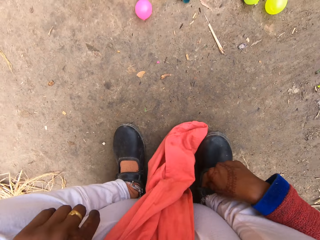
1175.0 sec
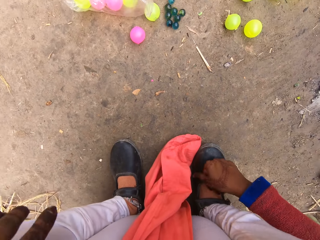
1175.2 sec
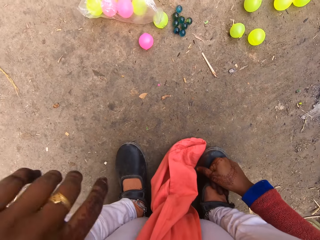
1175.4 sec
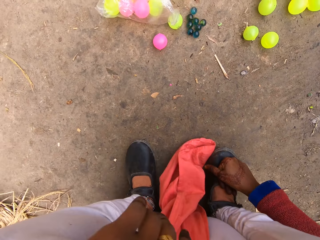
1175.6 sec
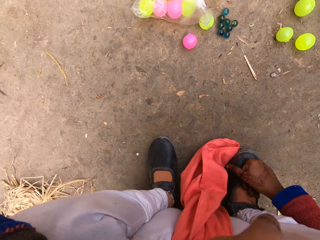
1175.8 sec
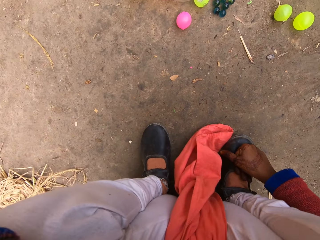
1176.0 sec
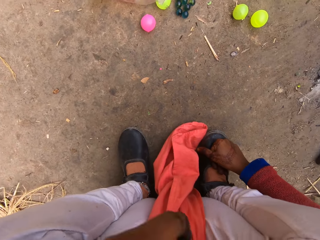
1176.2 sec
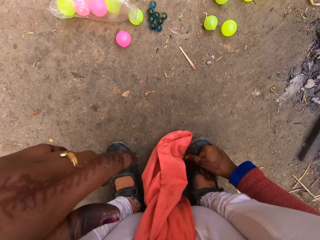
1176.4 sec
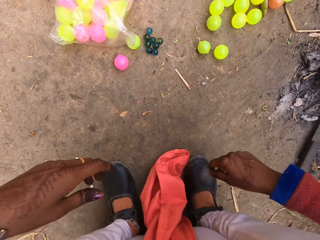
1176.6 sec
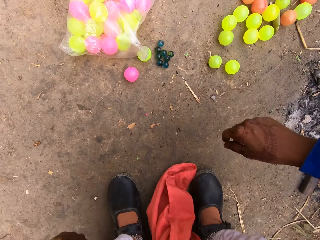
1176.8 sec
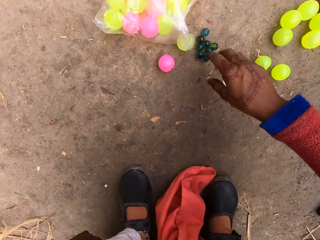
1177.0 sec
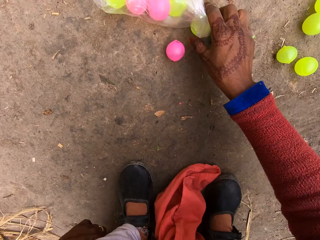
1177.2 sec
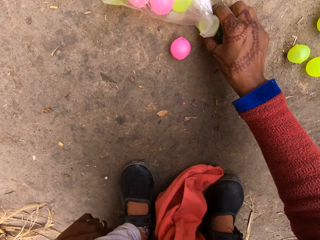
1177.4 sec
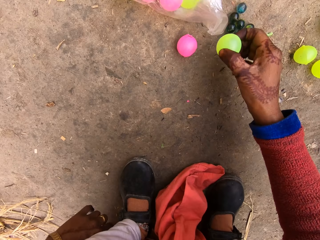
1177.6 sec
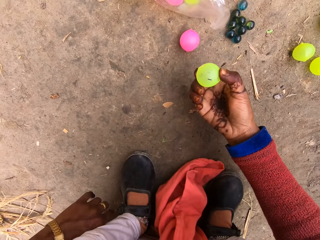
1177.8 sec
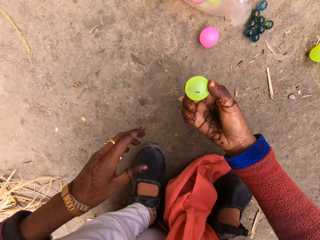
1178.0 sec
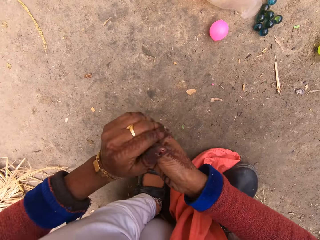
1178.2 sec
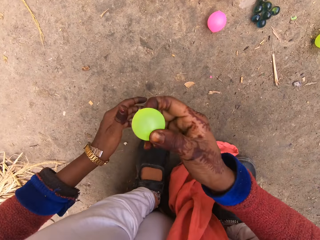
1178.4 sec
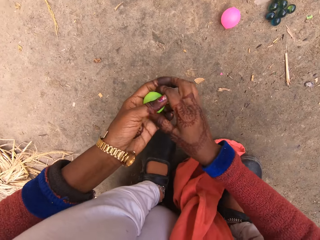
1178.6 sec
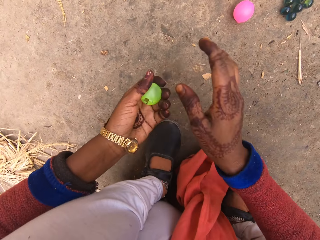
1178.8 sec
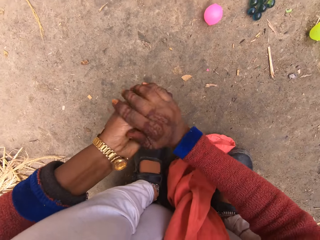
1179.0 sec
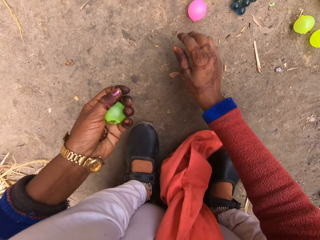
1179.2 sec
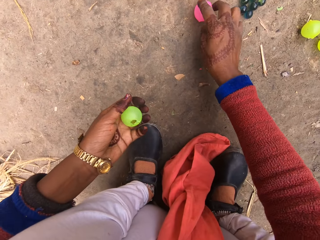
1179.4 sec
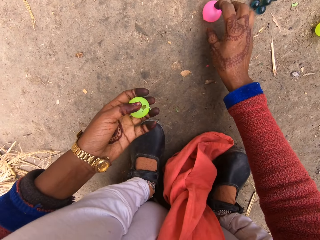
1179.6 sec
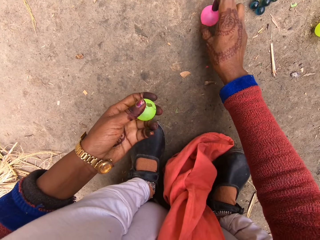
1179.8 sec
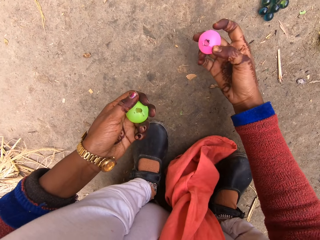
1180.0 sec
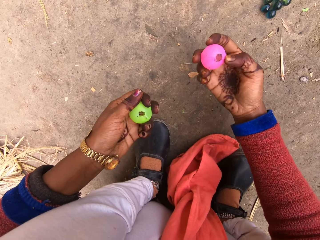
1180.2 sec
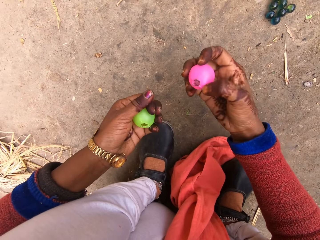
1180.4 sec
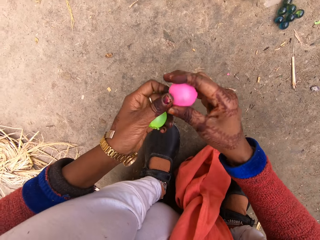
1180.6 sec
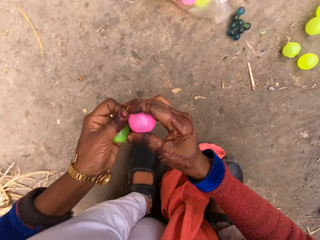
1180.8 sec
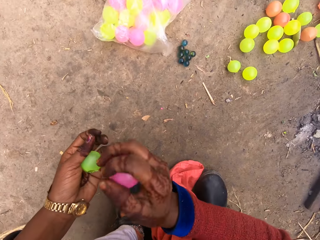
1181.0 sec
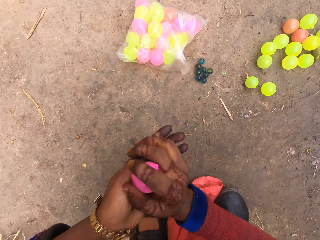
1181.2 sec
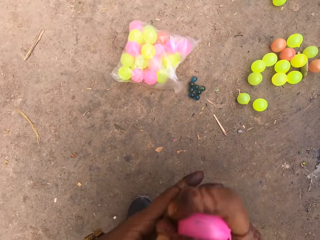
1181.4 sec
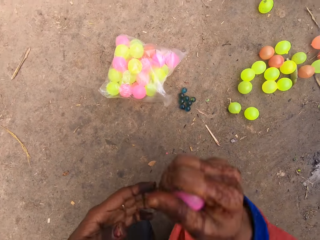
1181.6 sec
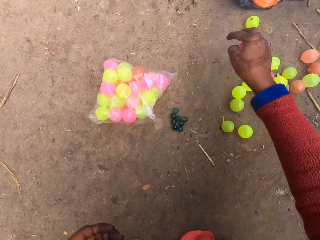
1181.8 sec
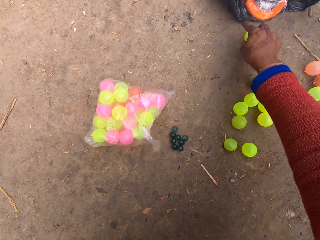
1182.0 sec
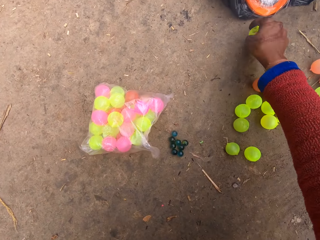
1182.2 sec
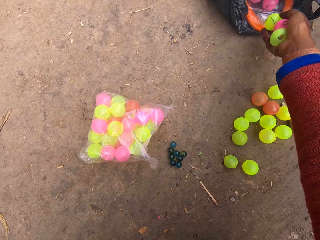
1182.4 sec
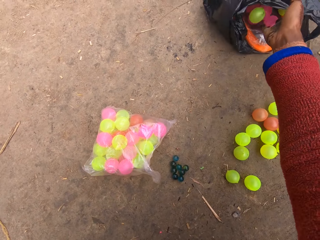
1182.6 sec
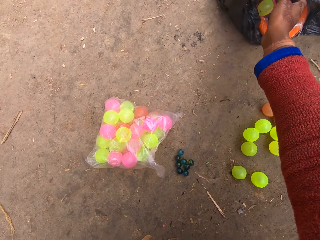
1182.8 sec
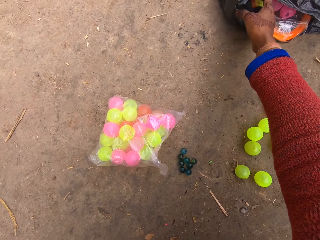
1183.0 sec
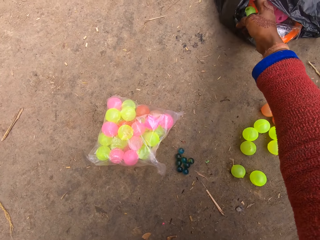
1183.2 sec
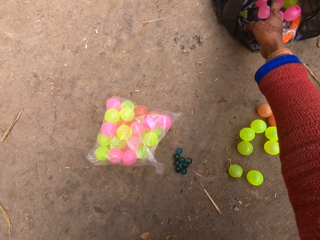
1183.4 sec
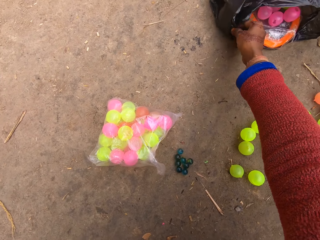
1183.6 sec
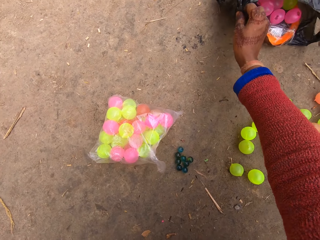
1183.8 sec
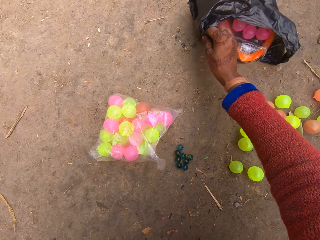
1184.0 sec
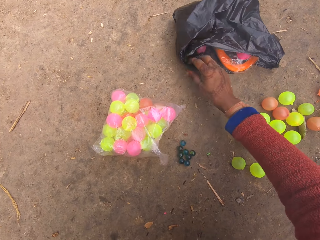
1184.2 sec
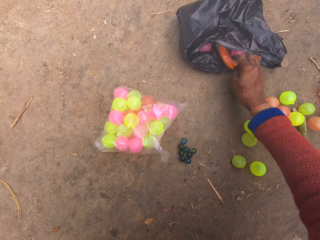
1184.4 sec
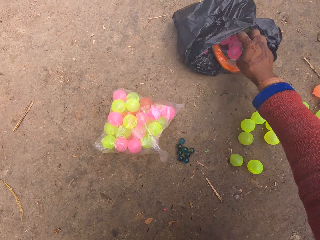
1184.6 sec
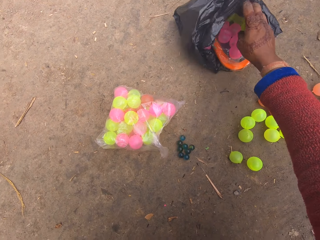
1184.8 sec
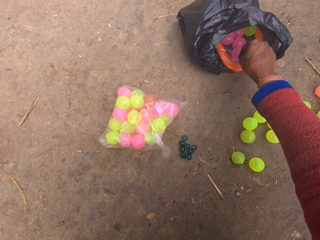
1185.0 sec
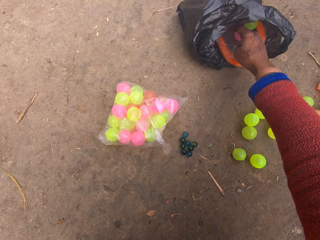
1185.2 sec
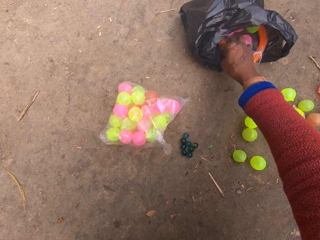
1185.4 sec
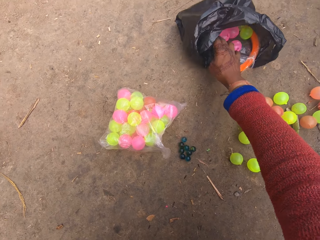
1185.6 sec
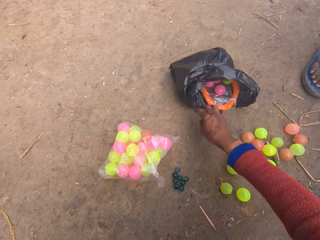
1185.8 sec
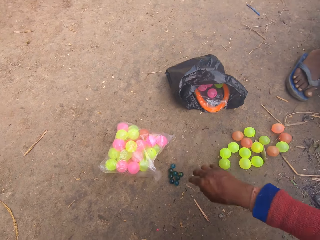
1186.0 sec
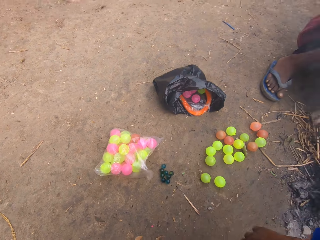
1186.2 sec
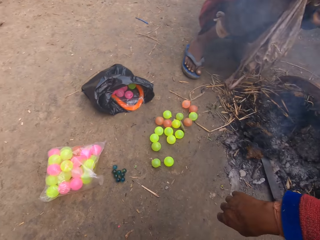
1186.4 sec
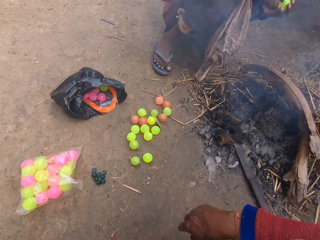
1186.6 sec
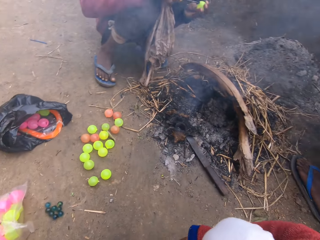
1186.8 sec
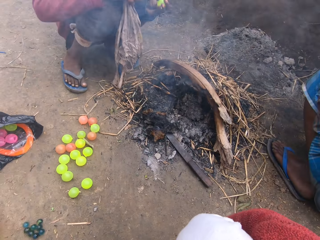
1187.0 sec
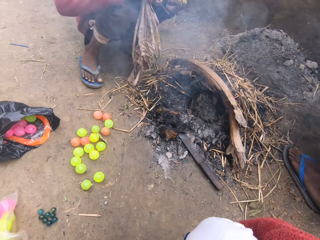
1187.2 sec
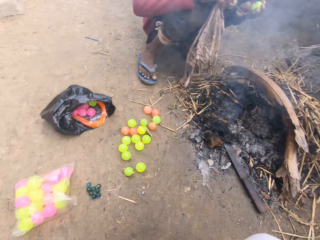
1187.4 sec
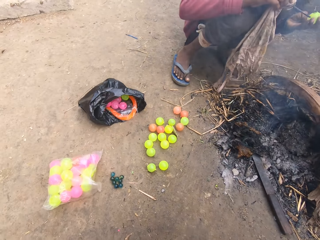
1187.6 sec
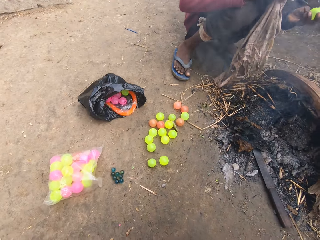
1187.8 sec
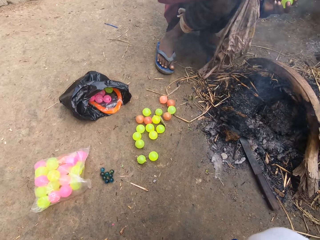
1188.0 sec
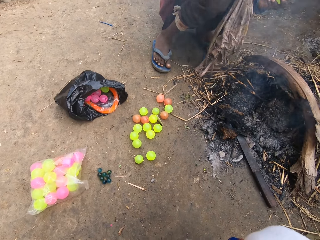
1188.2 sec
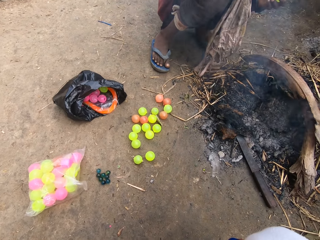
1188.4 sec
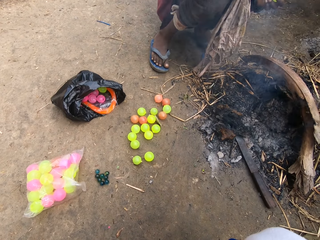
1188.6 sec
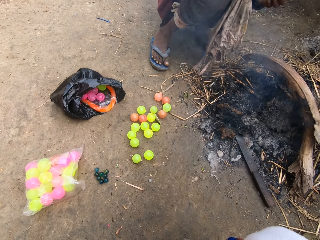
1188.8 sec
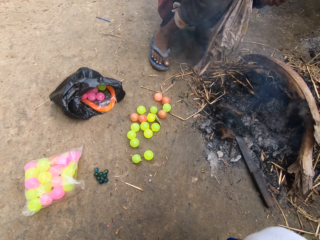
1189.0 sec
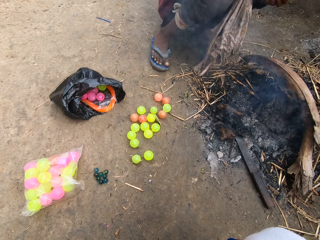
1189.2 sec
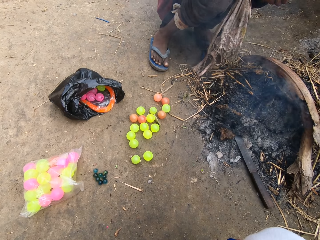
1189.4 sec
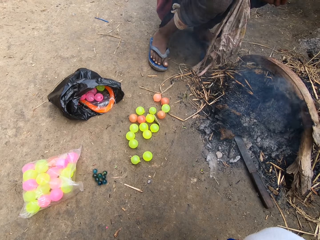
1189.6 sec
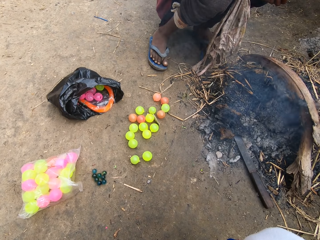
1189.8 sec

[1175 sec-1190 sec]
The camera wearer cleans her nose with her hand. She picks up the chi ball from the ground. She cleans the ball with her hand. She moves the ball to her left hand. She taps the chi ball. She picks up another ball from the ground. She cleans the ball with her hand. She picks up another ball from the ground. She puts the chi ball in the polythene bag or nylon. She moves the polythene bag with the chi ball. She opens the nylon. She hits balls in the nylon. A woman sits near the fire.

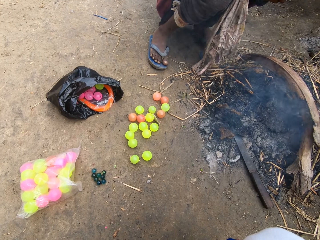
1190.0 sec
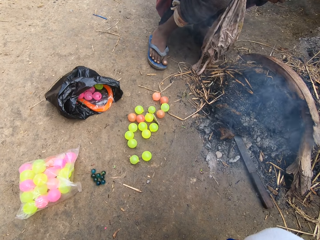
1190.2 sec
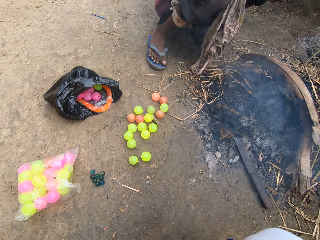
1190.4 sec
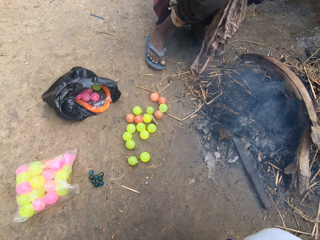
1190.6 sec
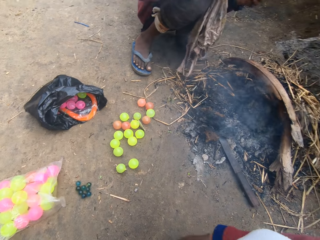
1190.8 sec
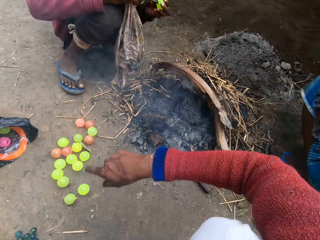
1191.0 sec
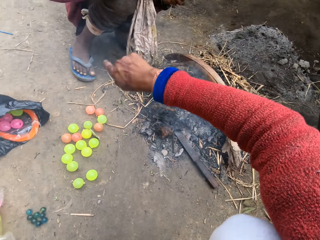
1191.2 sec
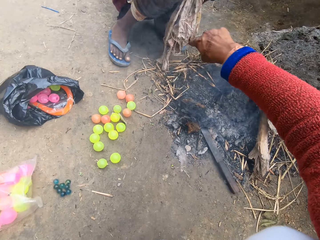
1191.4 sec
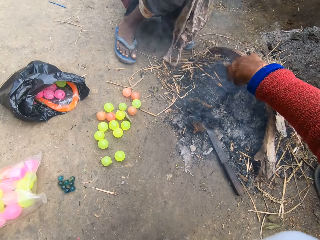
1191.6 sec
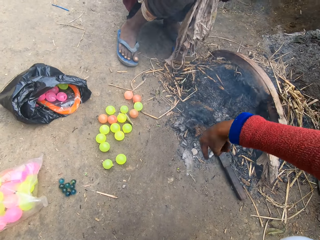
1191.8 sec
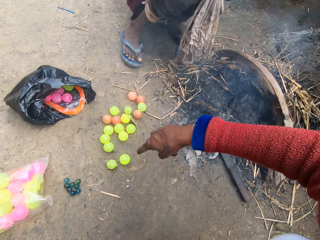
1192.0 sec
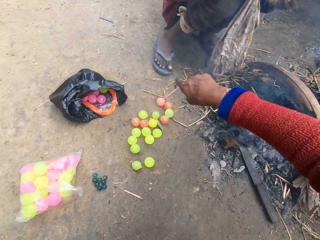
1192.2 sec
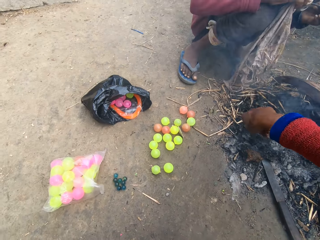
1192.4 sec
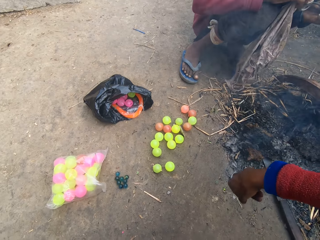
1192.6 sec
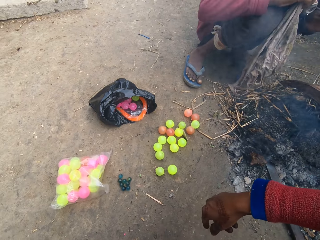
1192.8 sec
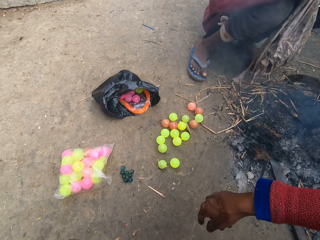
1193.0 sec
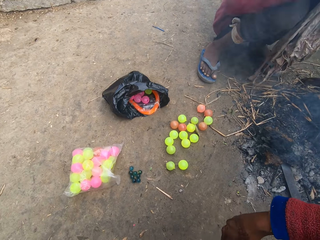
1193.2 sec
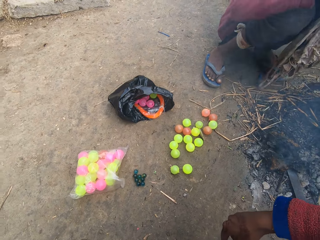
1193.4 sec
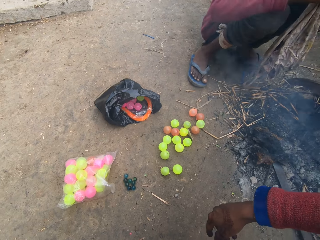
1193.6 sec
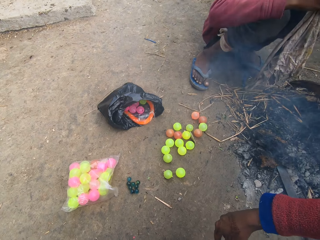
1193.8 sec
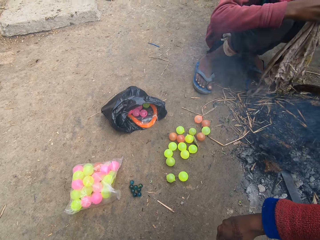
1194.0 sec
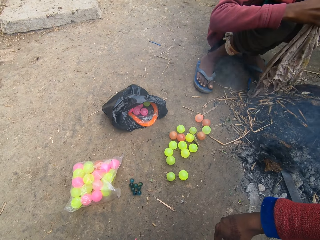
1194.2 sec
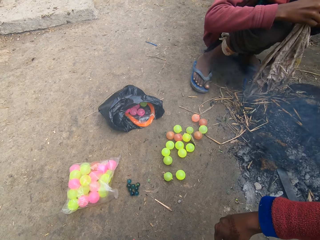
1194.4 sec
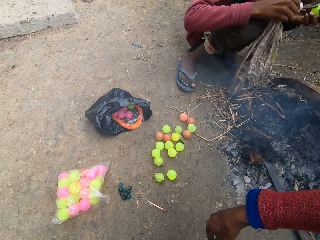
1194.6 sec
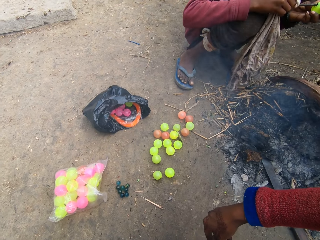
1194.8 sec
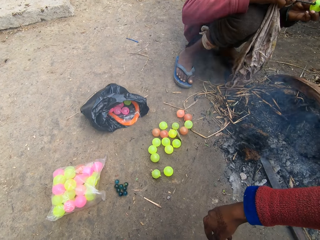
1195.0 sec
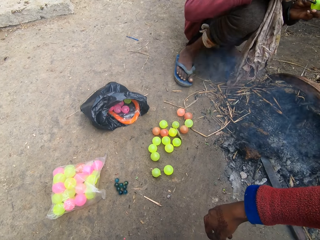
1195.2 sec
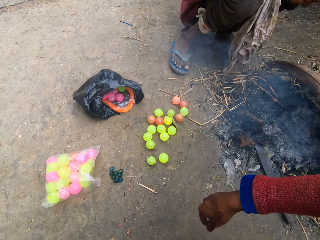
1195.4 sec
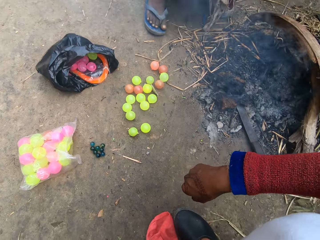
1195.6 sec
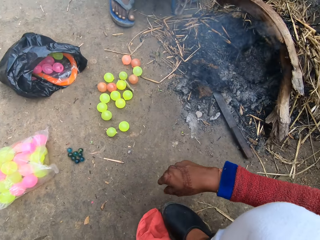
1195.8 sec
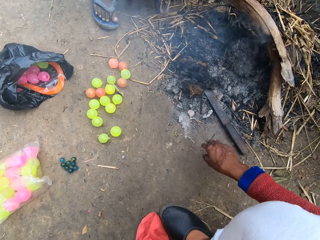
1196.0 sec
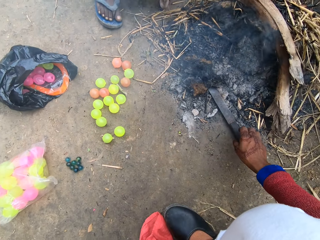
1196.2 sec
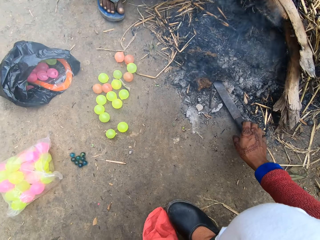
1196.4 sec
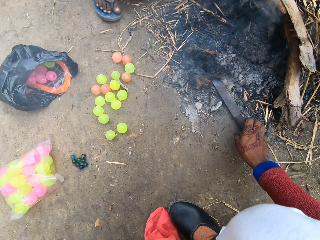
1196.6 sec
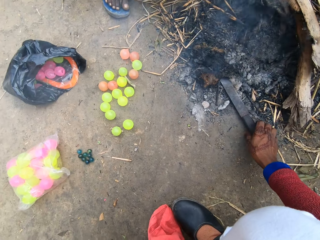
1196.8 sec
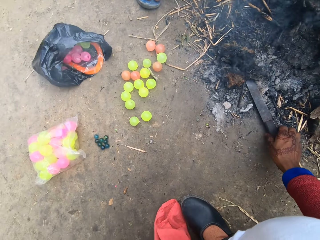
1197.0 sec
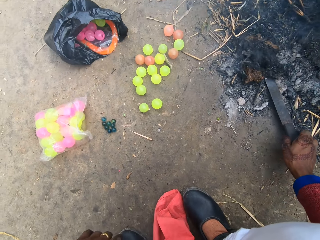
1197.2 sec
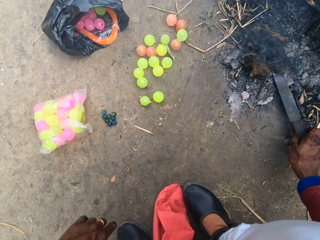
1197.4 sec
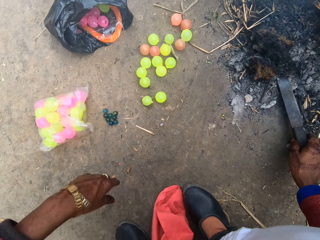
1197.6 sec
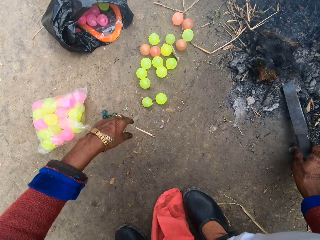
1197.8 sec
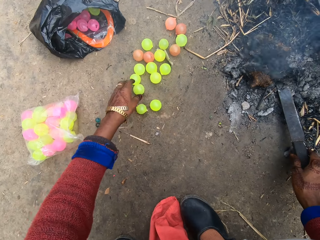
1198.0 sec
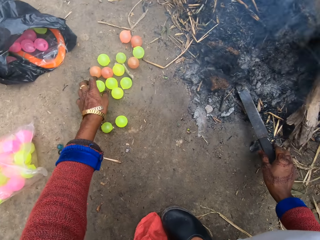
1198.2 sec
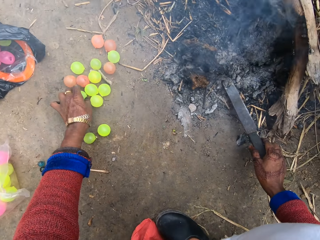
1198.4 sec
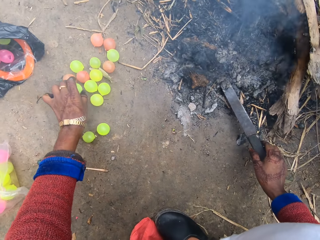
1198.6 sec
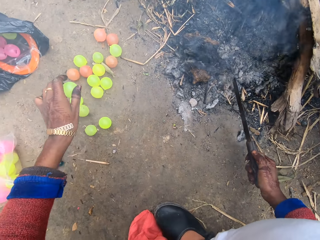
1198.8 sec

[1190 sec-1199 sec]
The camera wearer moves her hand. A man pierces a ball with a nail. The camera wearer picks up the knife from the ground.
